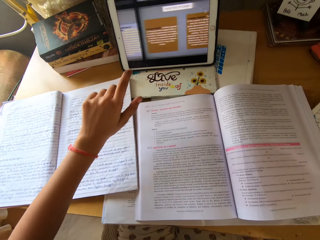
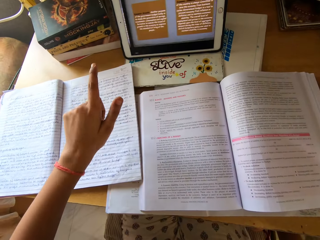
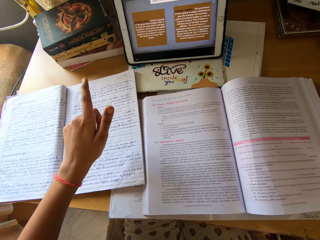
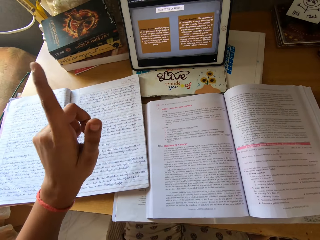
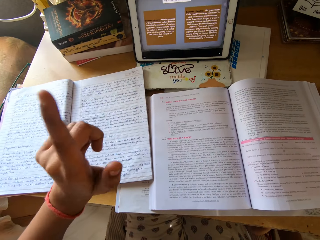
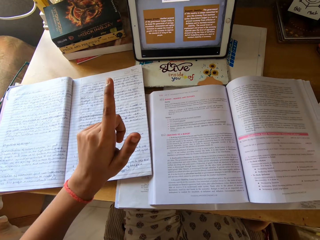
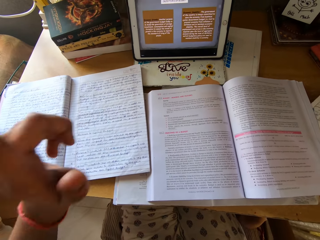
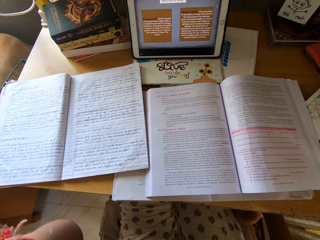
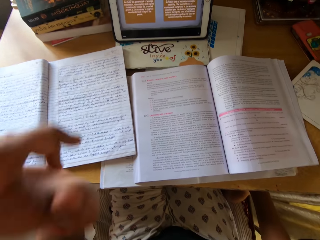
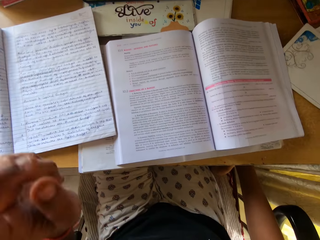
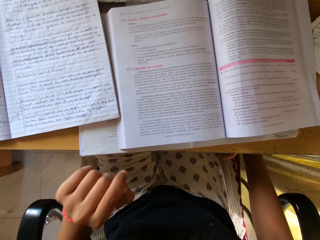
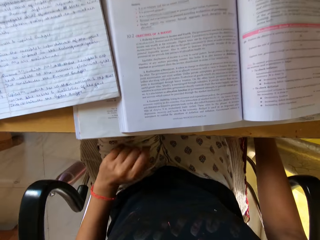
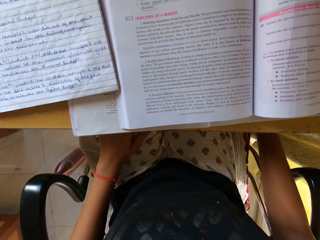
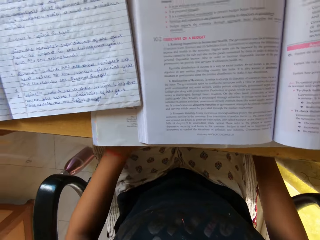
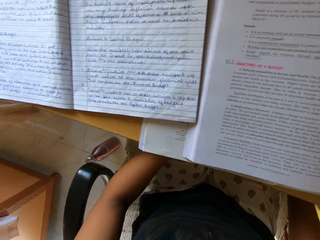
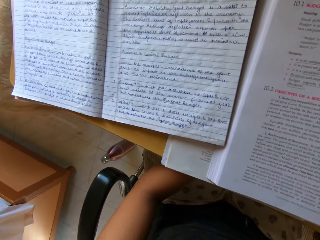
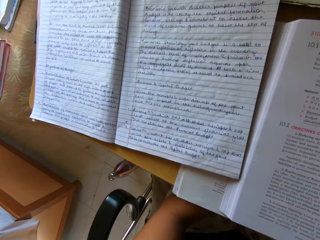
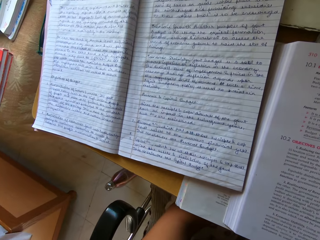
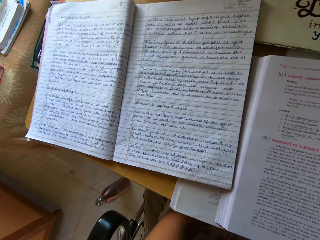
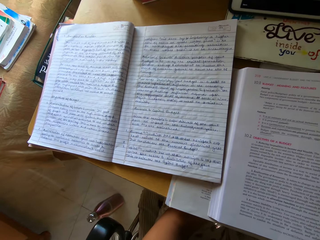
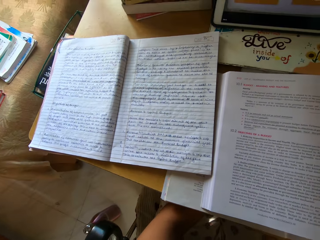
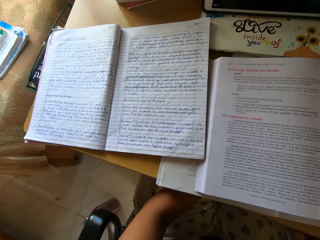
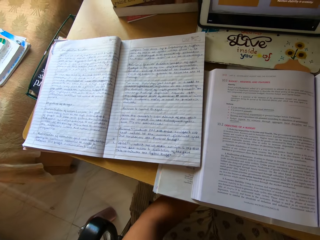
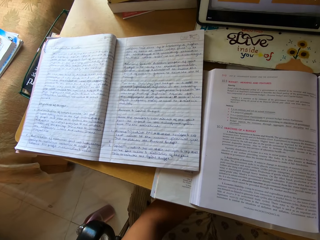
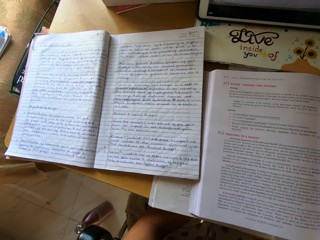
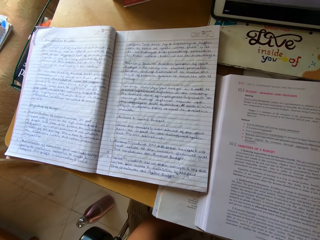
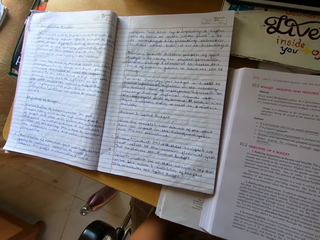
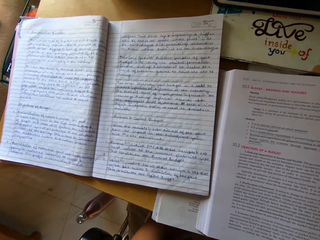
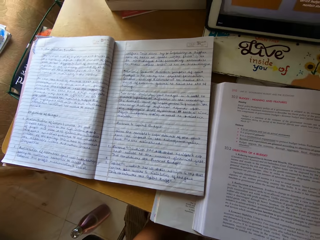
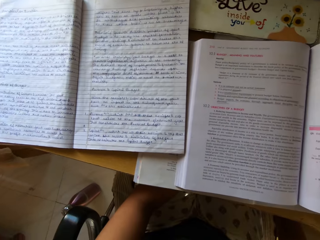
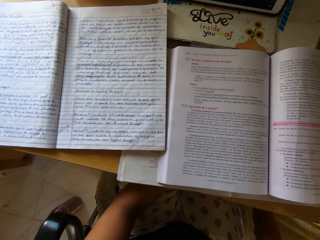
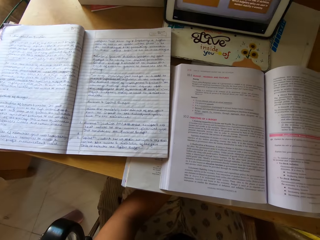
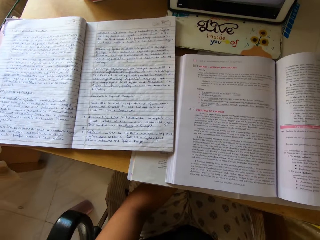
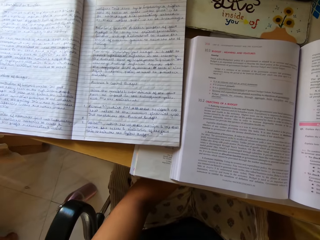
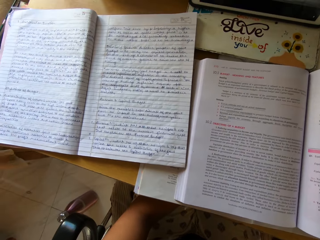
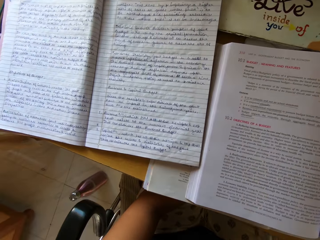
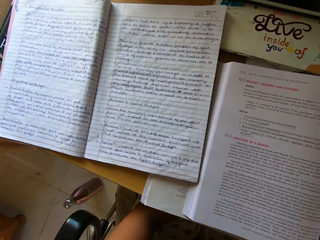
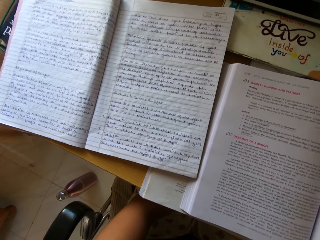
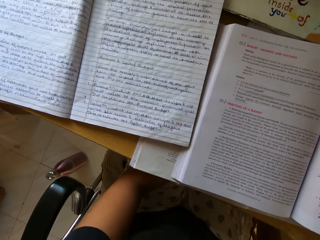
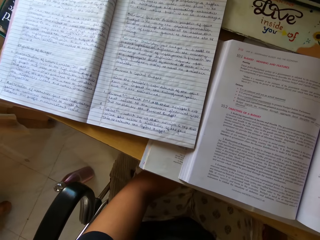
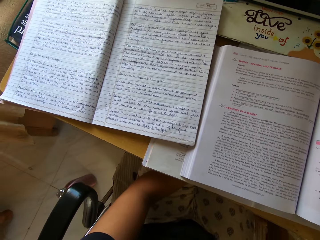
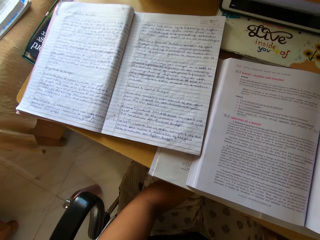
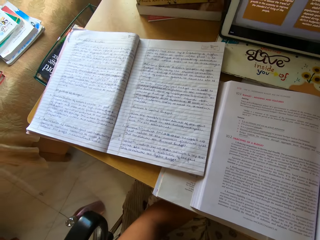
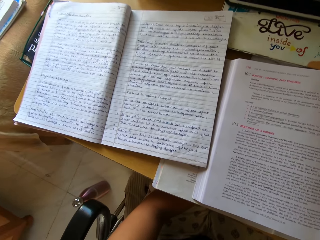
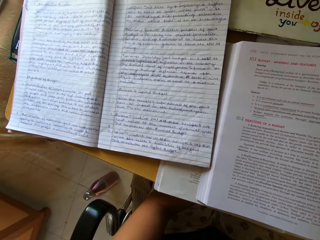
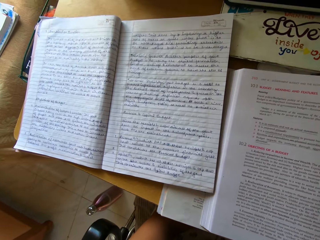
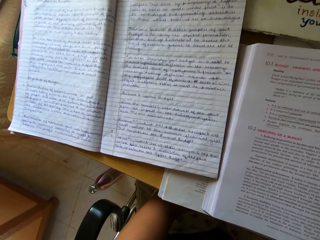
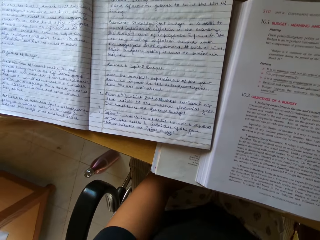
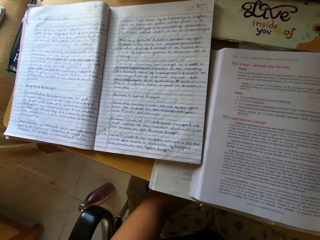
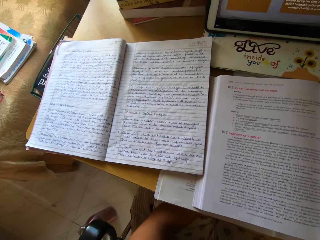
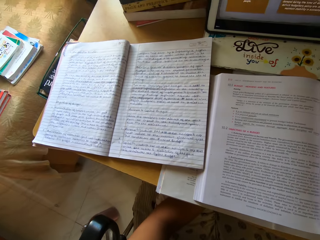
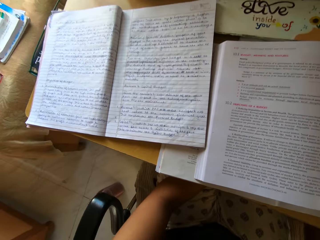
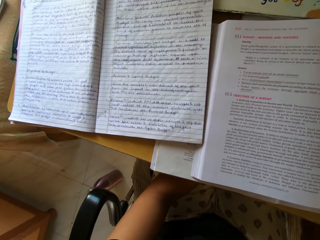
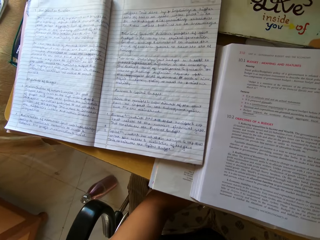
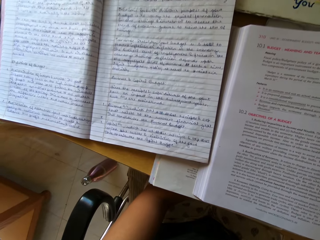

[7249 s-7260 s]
The camera wearer touches the iPad. They scroll on the laptop. They signal with the left hand. They move a hand. They put down the left hand. They read notes from a book. They read the book.

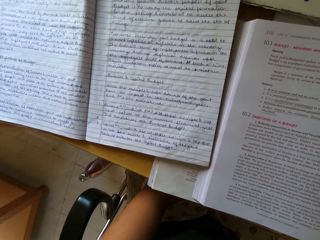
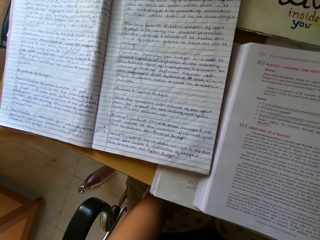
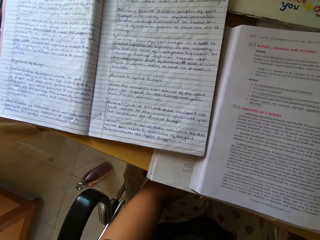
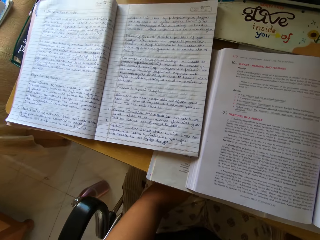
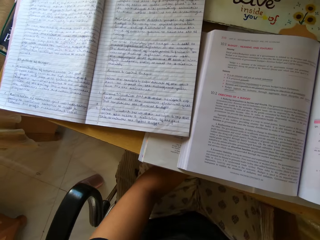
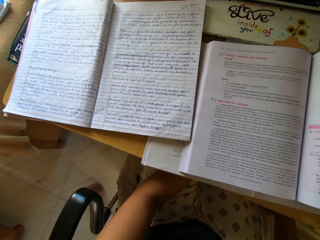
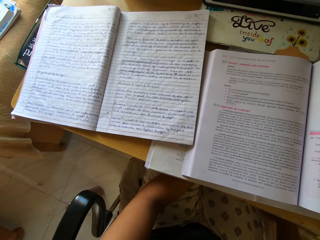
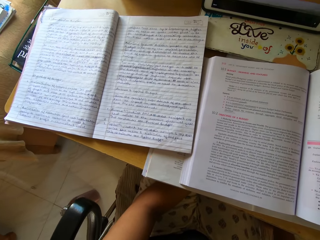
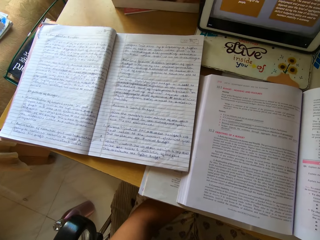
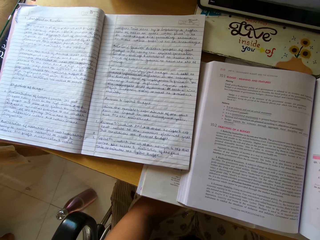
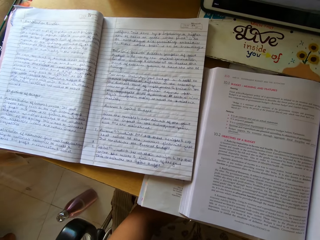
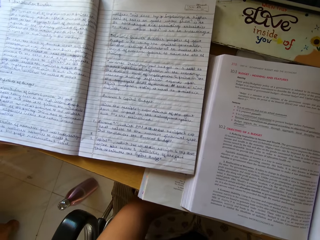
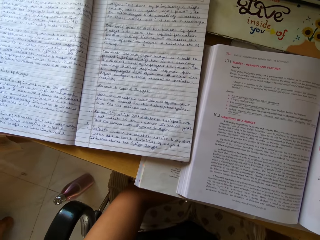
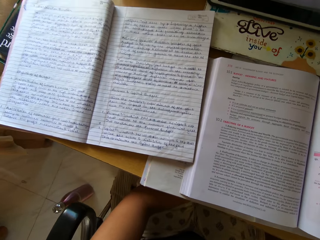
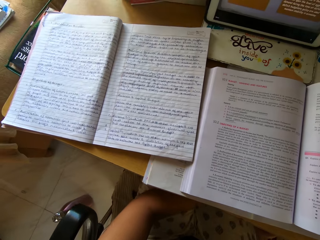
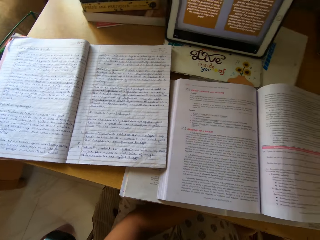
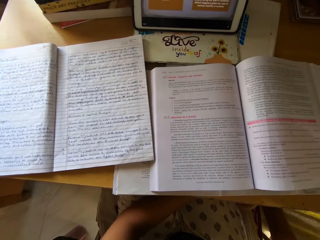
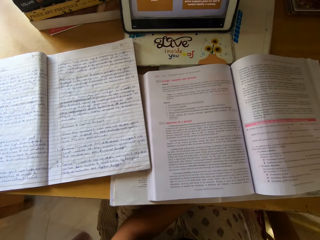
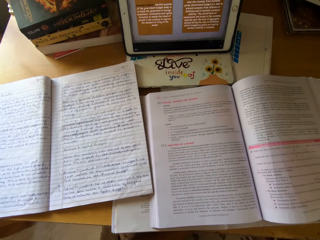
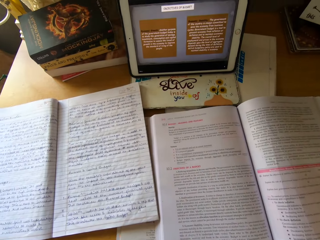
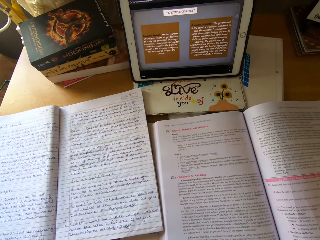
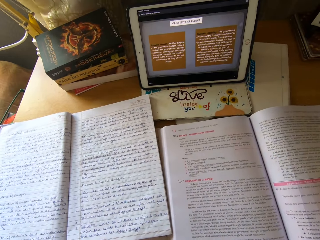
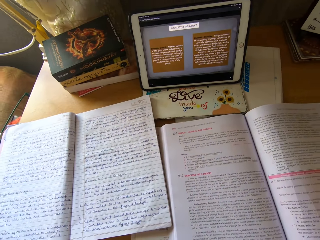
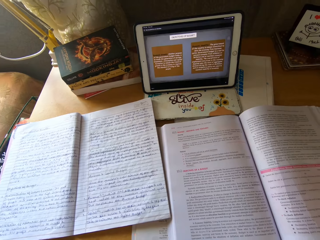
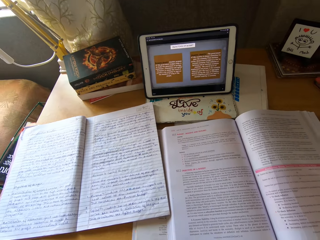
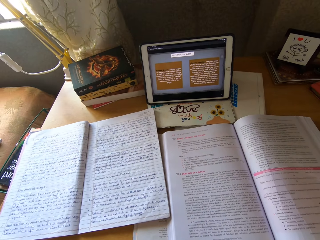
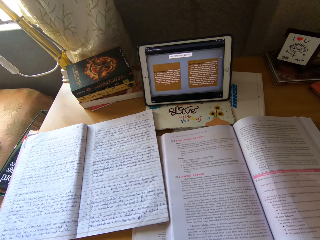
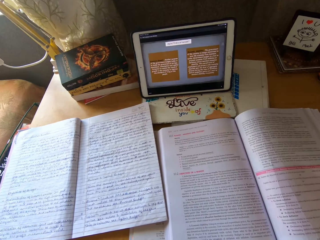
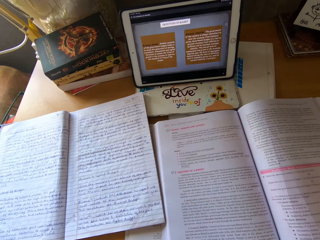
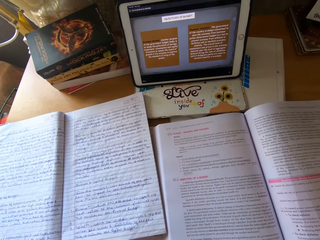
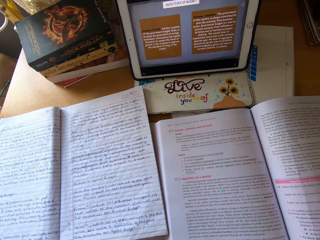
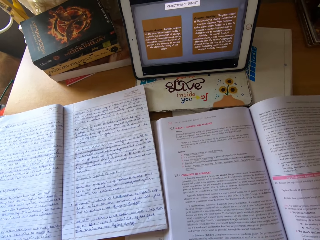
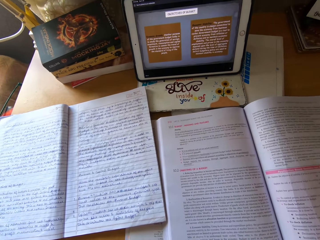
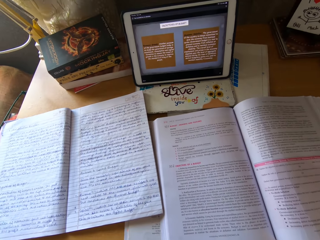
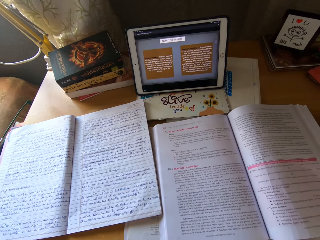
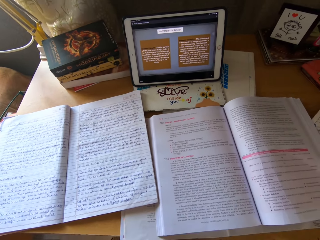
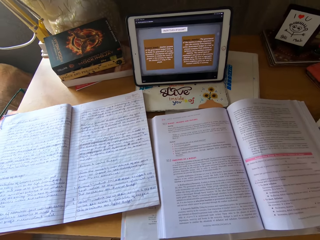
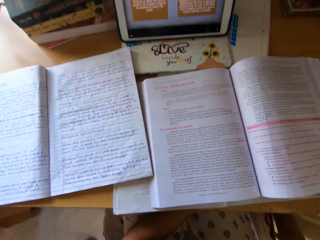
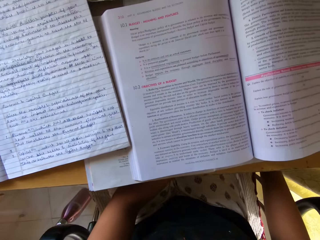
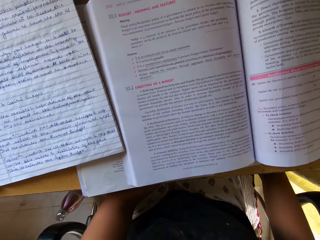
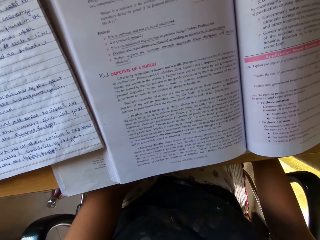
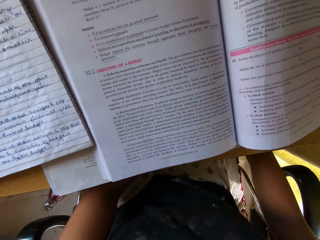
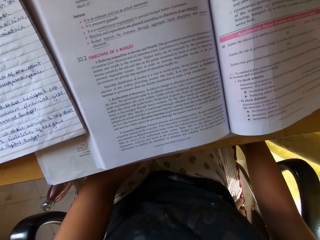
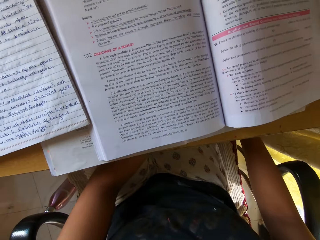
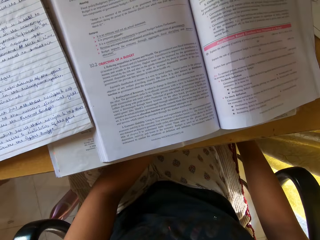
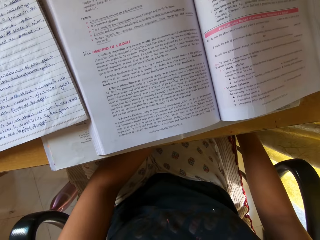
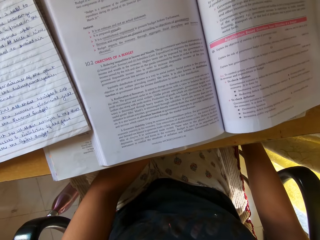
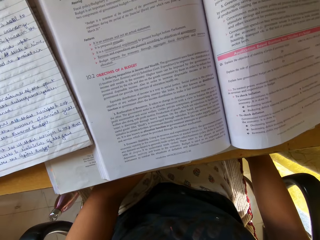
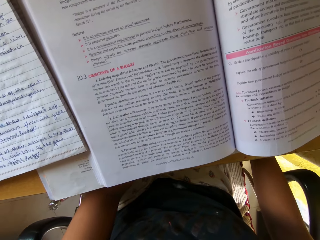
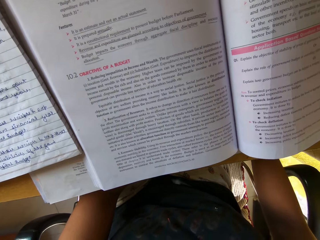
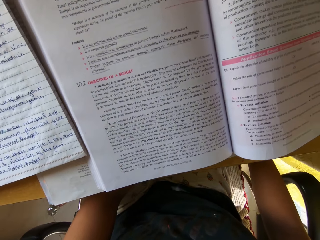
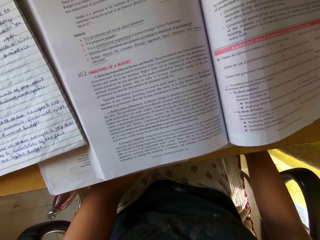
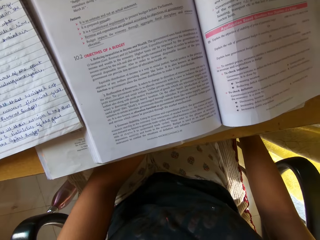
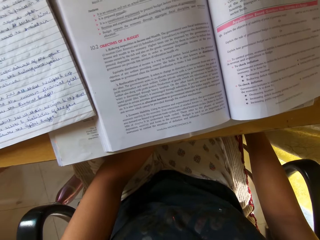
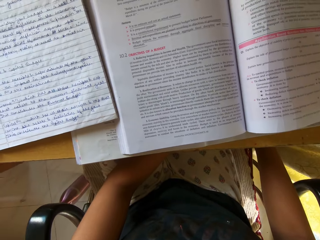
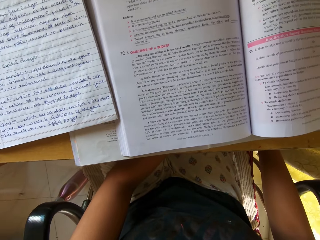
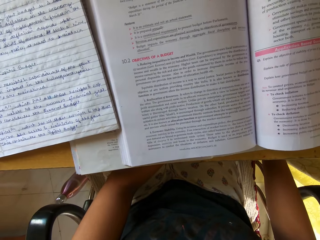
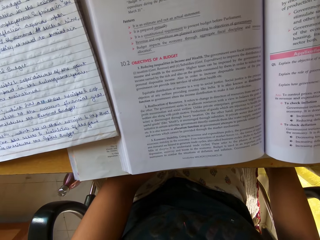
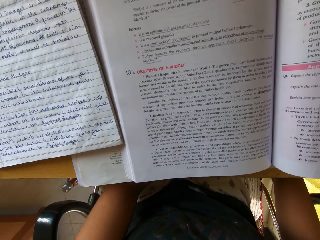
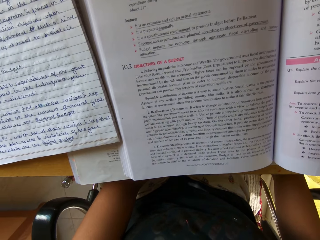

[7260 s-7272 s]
The camera wearer looks at the notes. They read the notes.
